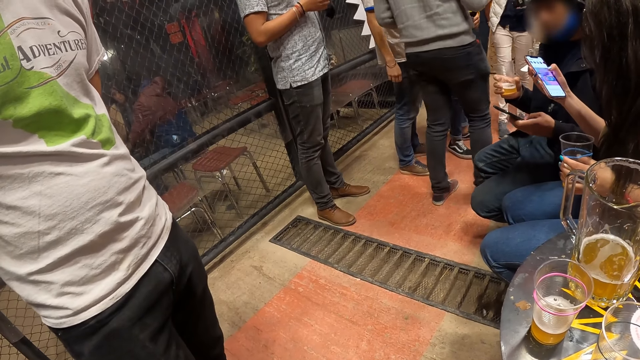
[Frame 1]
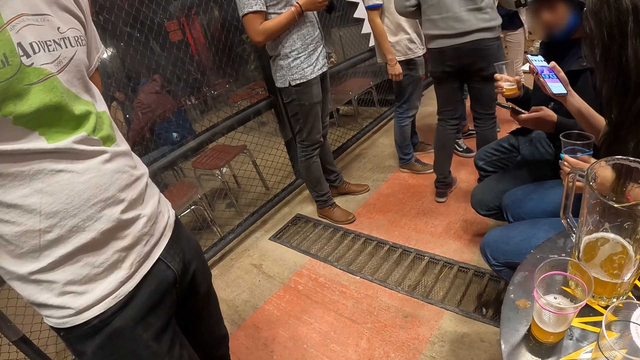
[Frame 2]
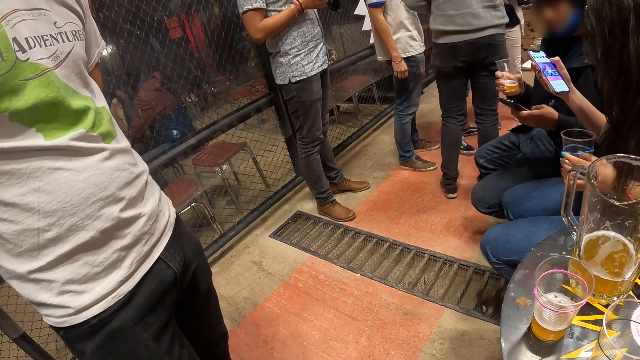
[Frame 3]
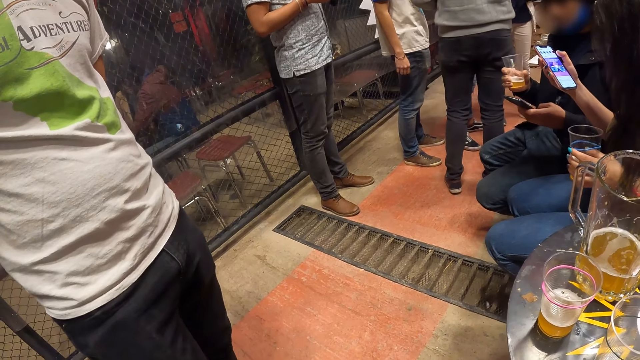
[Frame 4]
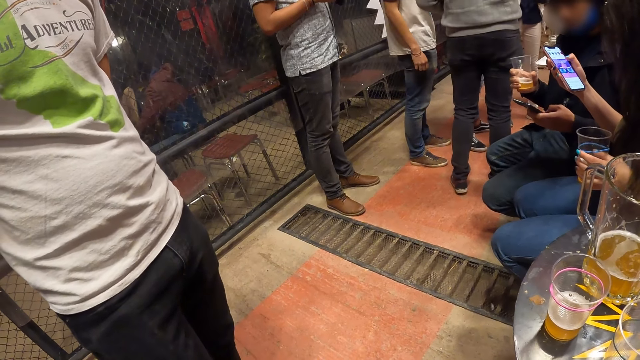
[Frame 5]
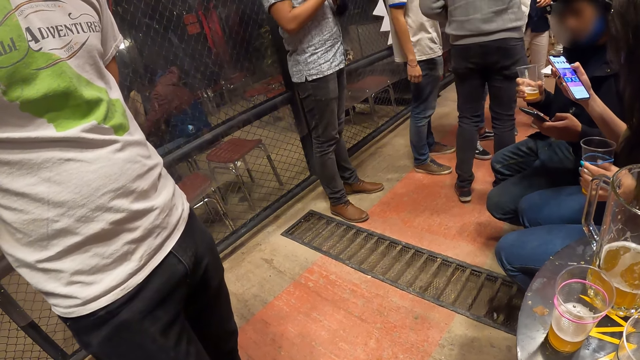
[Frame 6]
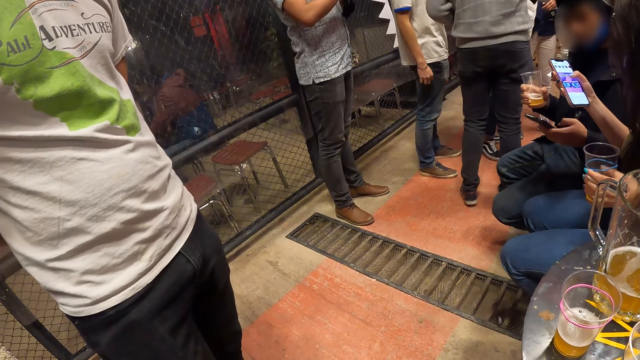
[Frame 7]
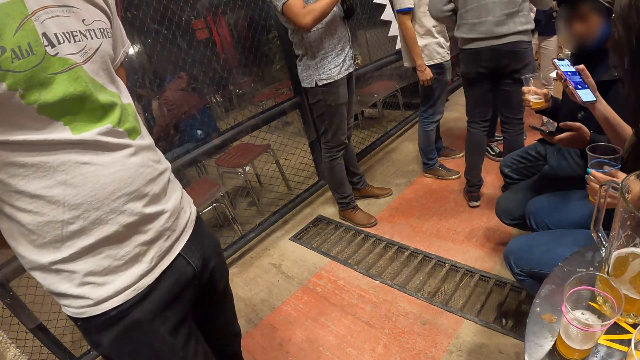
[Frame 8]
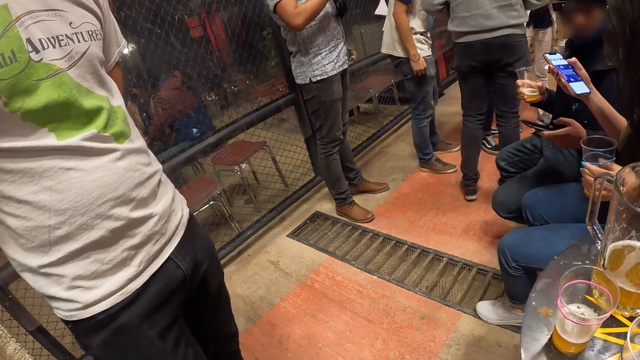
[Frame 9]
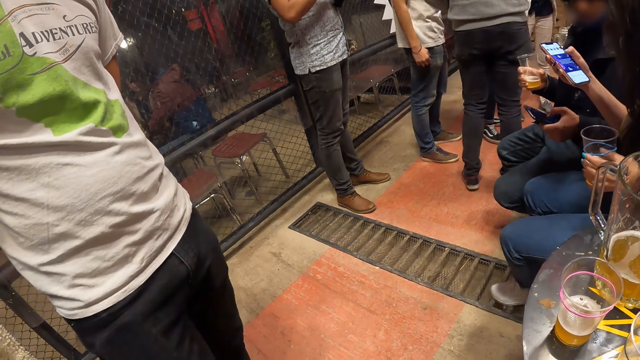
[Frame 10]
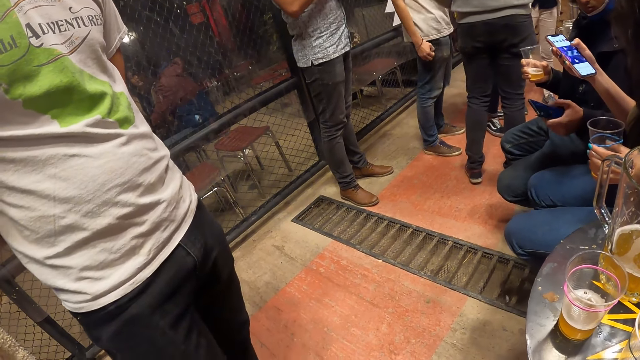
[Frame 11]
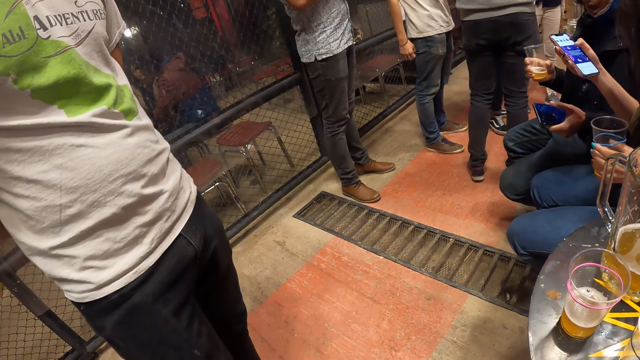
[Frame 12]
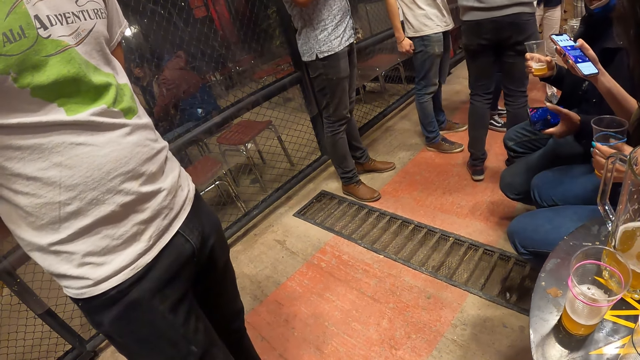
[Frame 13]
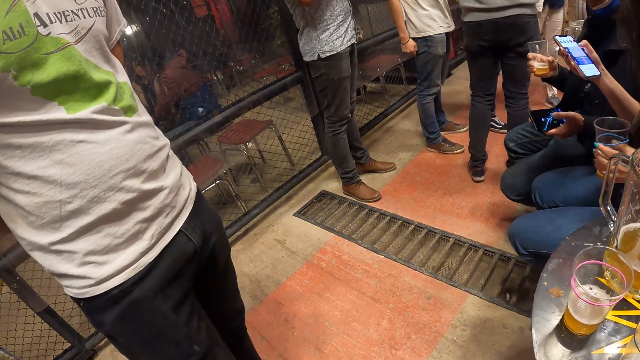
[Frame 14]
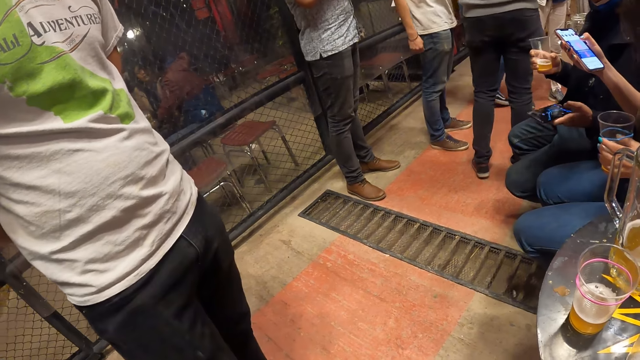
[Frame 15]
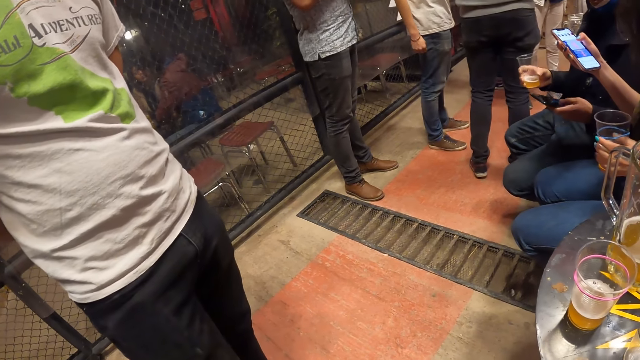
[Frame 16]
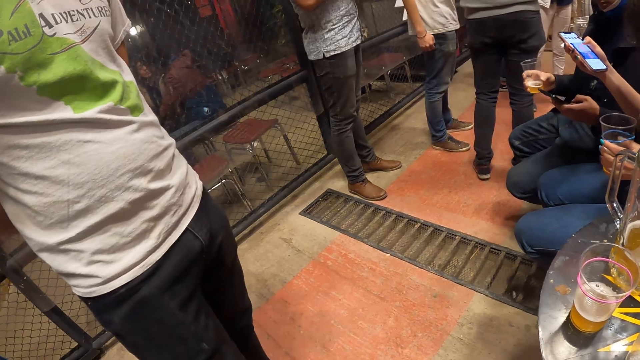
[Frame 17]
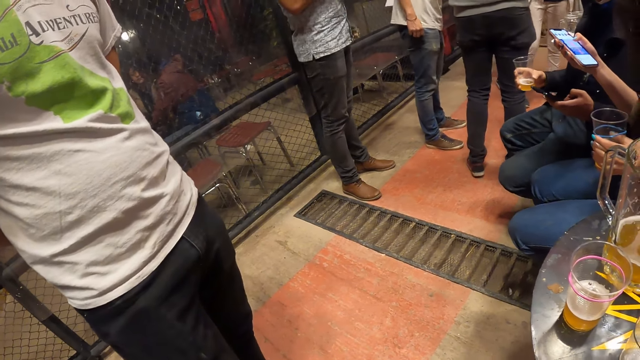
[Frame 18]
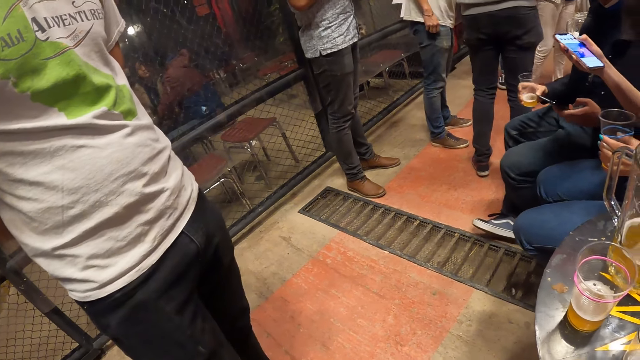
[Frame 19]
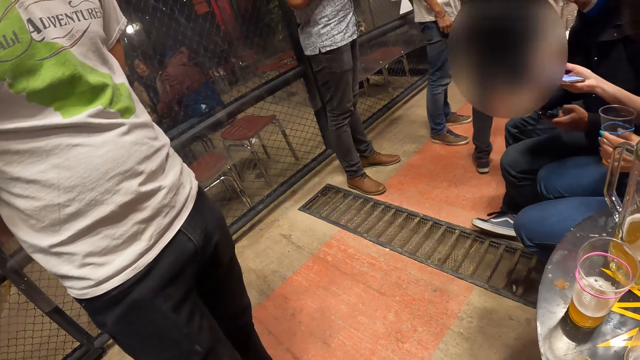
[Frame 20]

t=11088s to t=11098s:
A man operates the cellphone with his left hand.

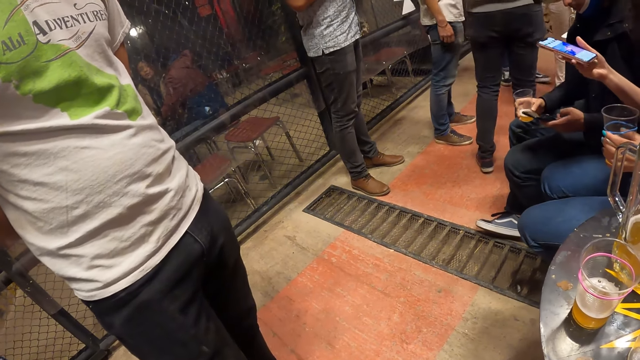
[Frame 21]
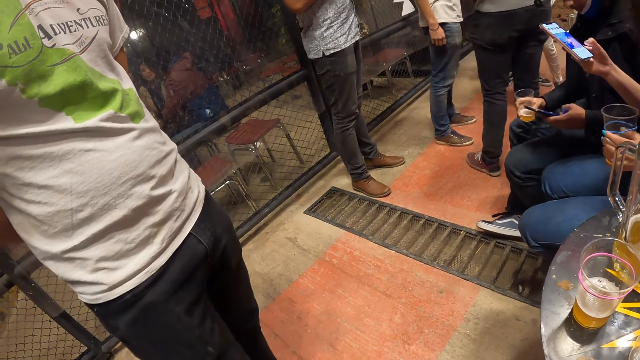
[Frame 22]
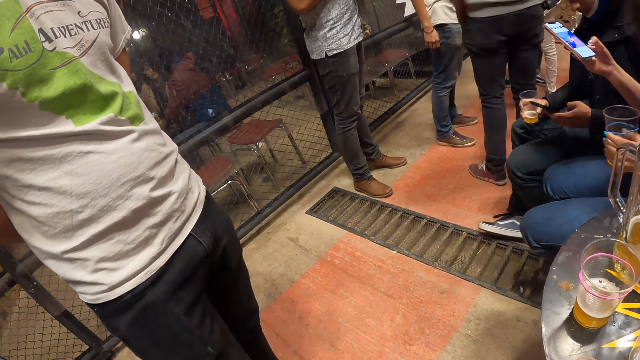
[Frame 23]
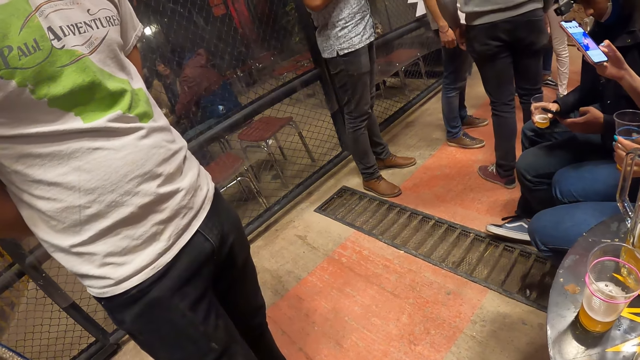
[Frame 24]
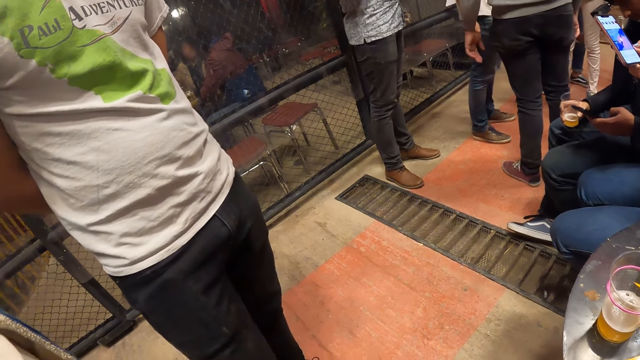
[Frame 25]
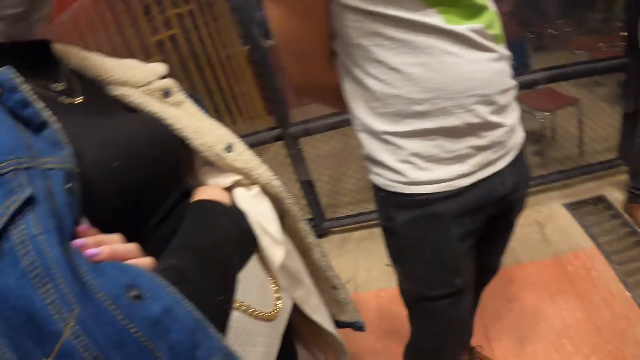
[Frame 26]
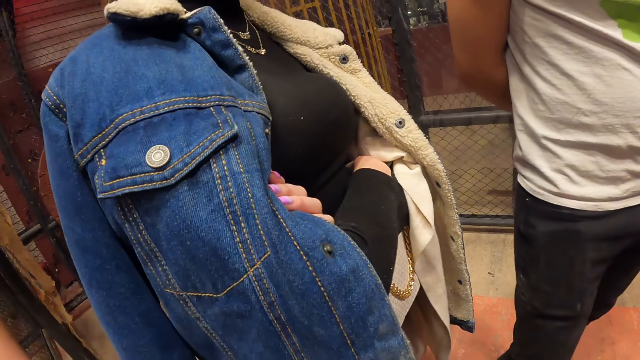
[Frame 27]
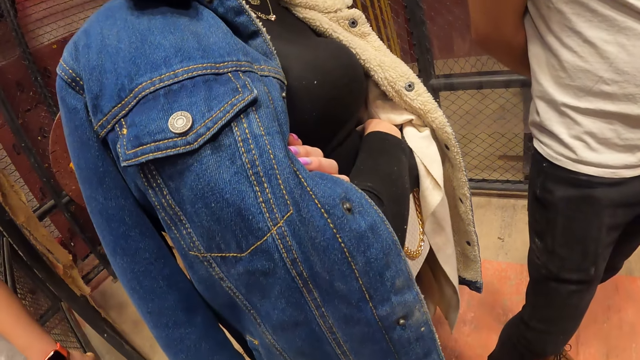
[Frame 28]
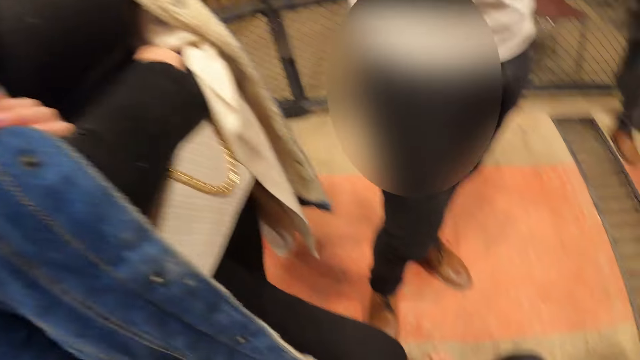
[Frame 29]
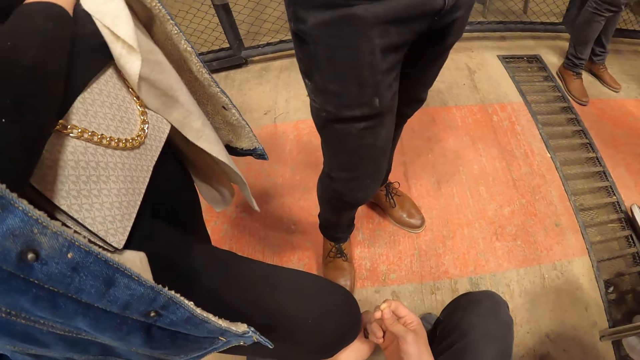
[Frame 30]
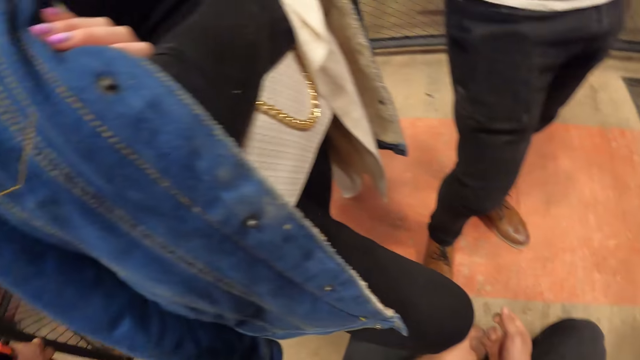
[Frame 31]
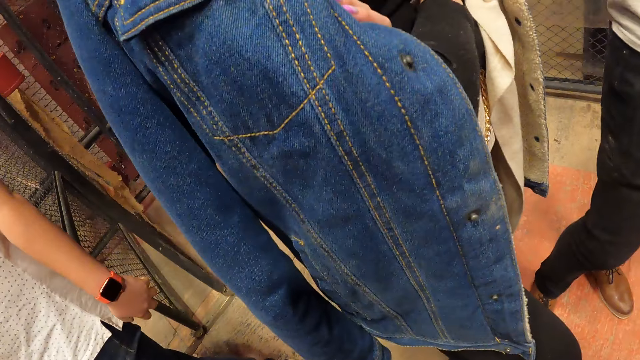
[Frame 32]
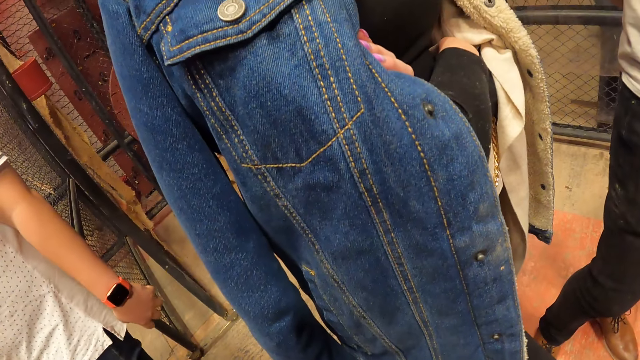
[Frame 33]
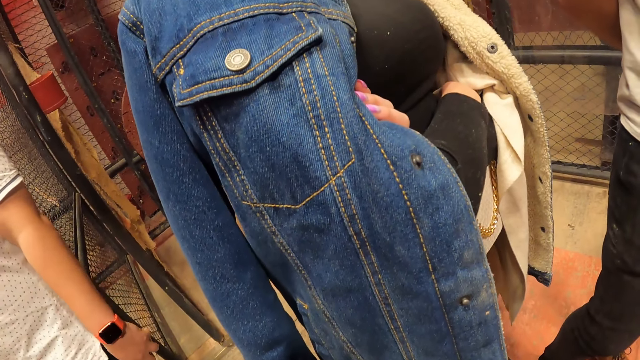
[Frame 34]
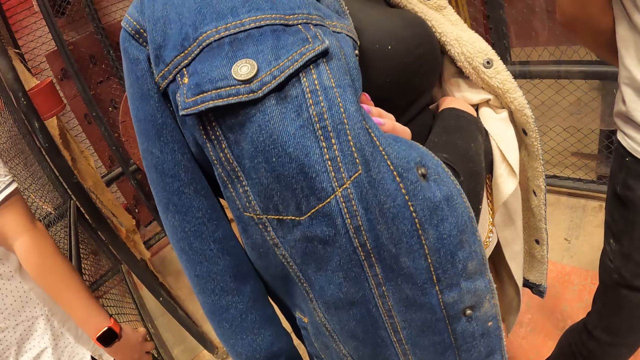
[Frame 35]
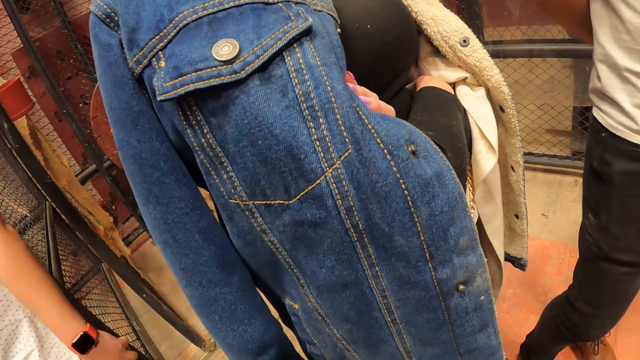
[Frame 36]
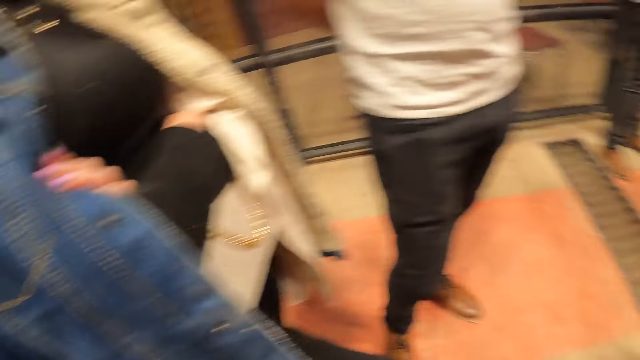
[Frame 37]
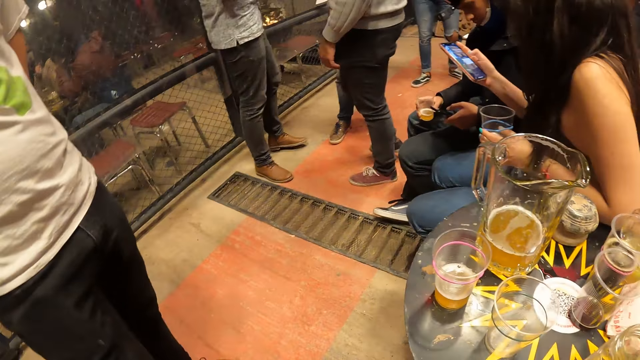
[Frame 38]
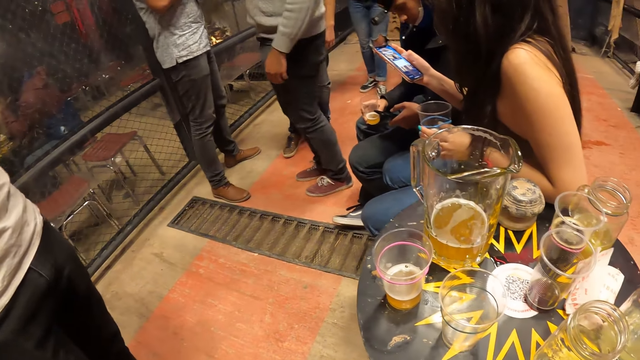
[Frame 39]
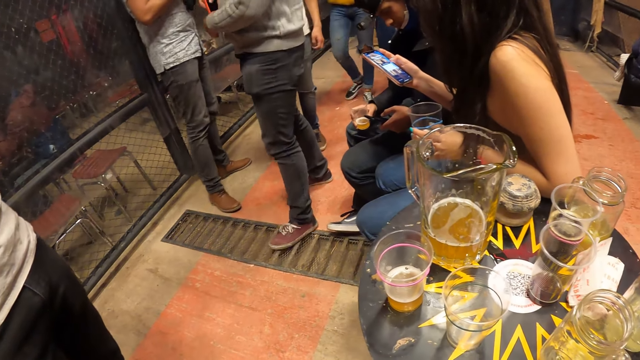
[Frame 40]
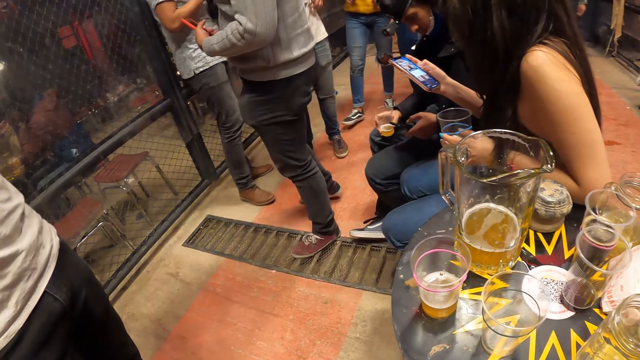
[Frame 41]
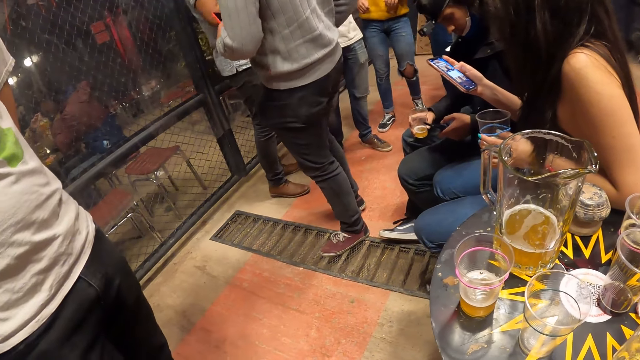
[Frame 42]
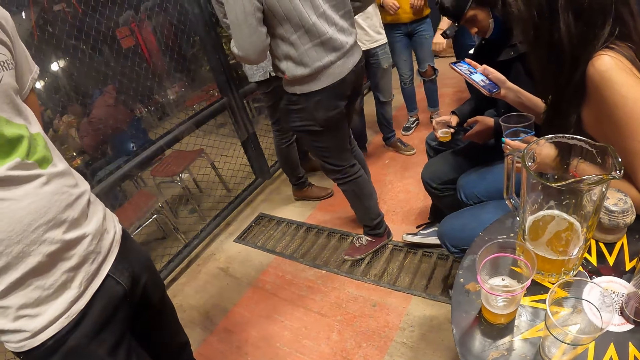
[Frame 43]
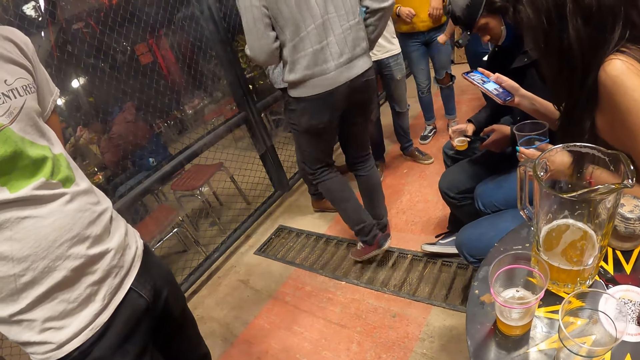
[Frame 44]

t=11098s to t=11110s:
The camera wearer looks around.
